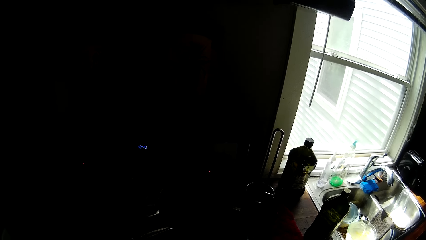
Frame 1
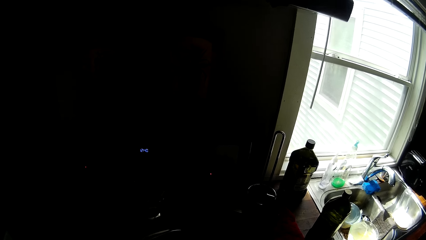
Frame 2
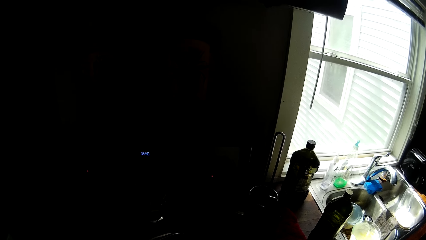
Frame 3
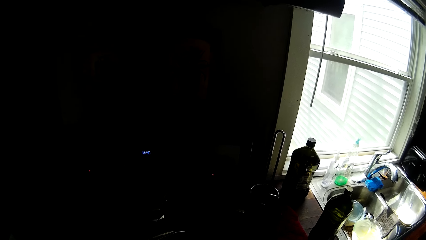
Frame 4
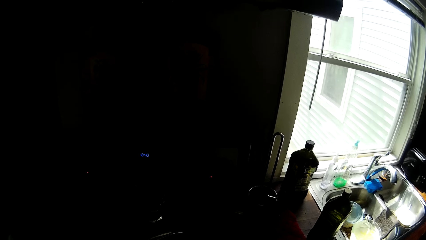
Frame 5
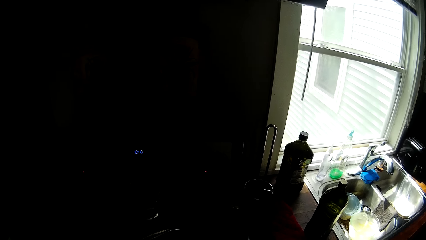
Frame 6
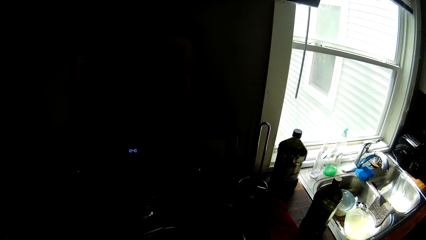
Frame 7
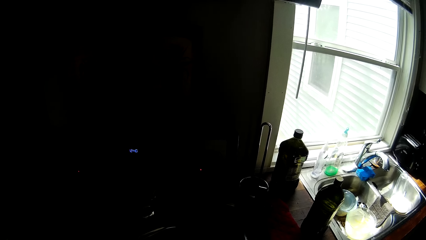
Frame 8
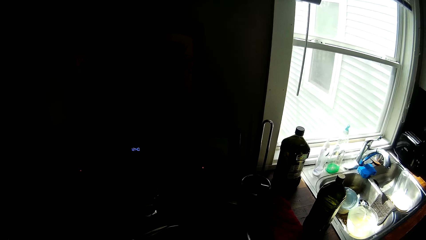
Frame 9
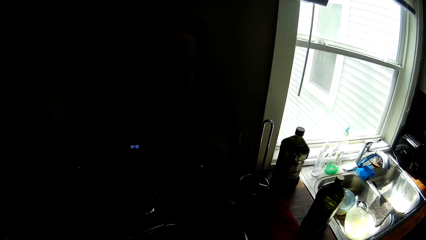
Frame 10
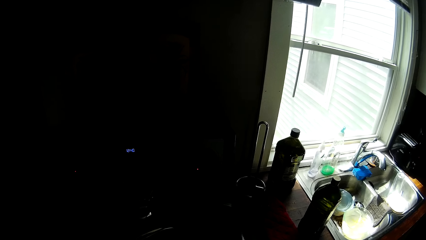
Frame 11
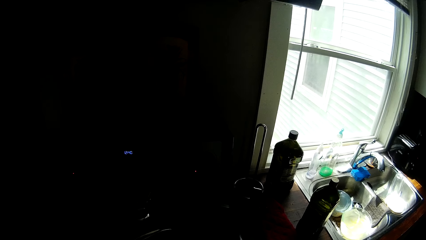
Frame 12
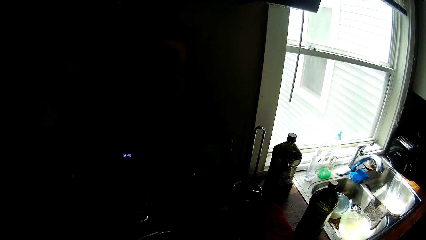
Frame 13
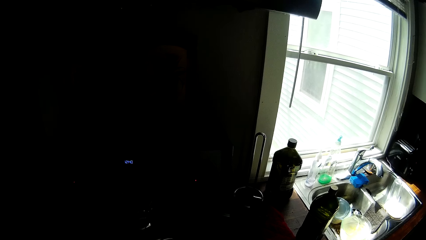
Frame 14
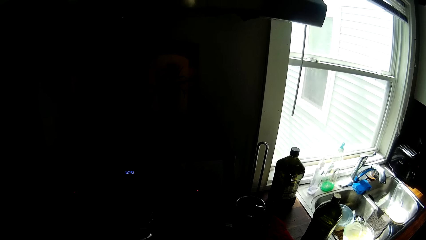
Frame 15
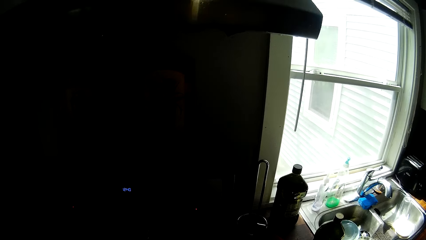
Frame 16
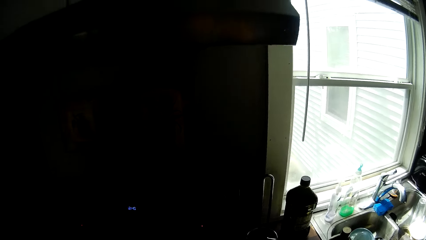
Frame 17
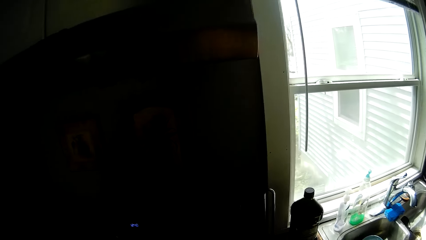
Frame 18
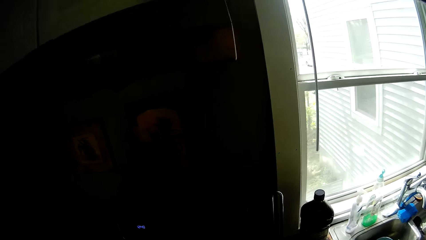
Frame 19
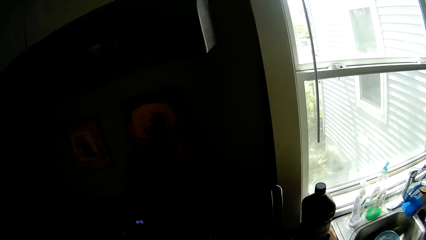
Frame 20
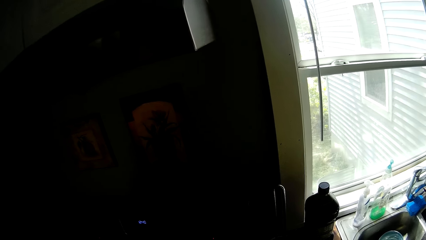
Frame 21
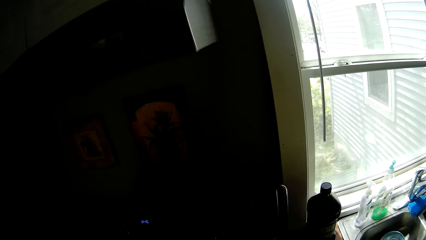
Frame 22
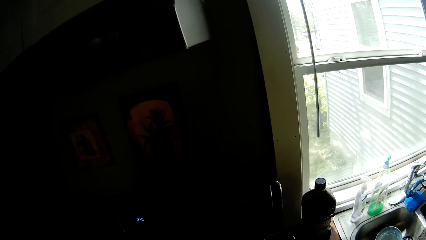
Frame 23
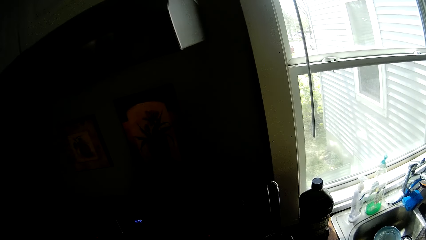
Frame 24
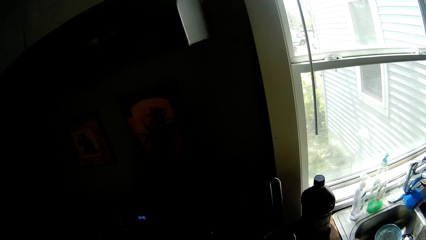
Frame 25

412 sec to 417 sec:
The camera wearer scrapes a pot on the cooker with the spoon.

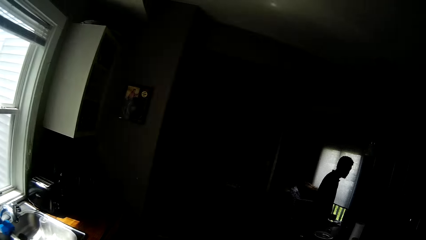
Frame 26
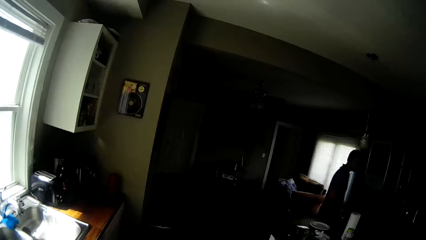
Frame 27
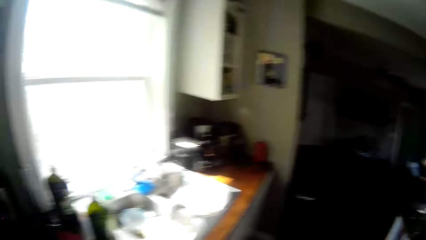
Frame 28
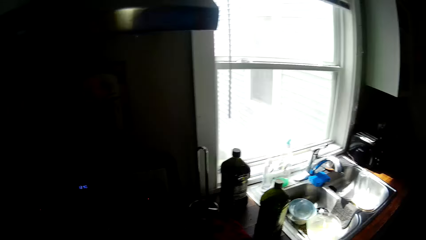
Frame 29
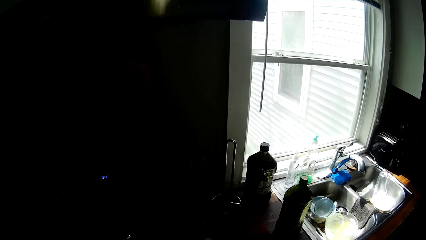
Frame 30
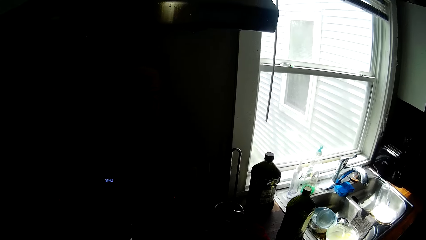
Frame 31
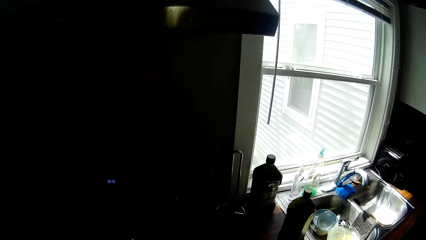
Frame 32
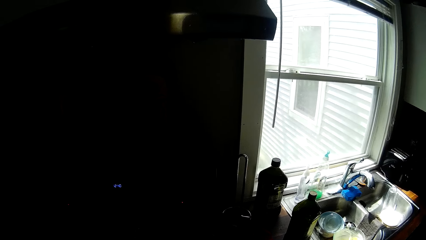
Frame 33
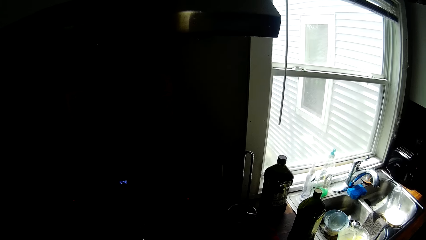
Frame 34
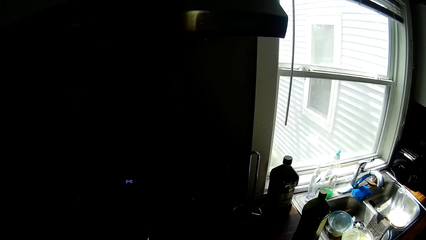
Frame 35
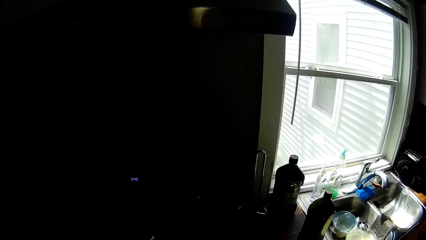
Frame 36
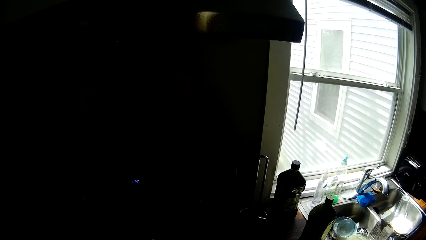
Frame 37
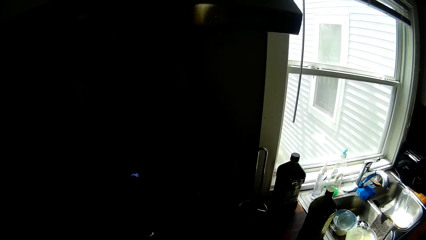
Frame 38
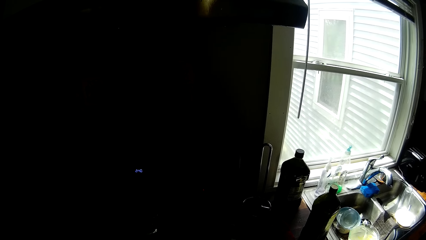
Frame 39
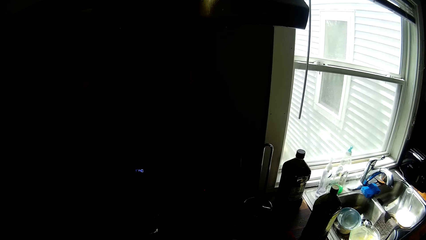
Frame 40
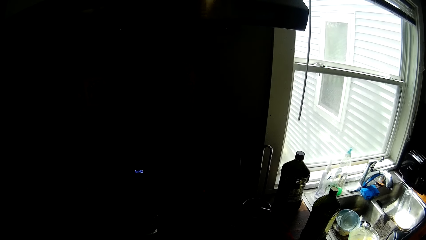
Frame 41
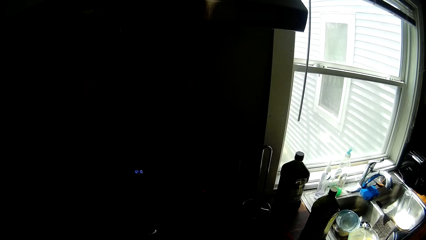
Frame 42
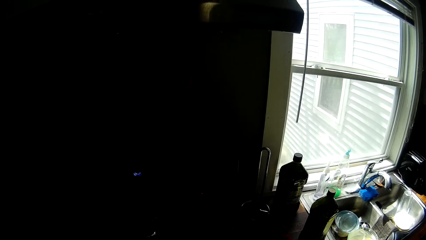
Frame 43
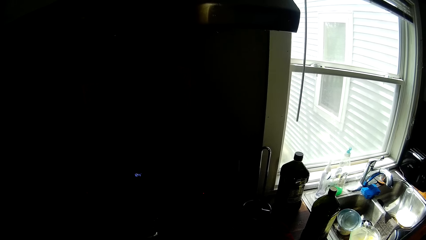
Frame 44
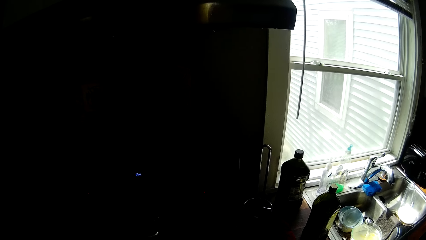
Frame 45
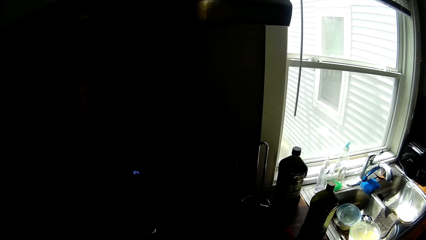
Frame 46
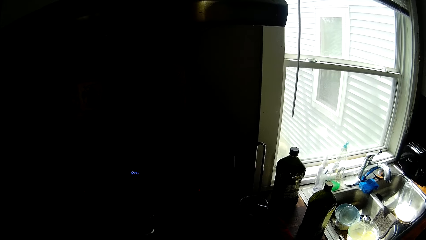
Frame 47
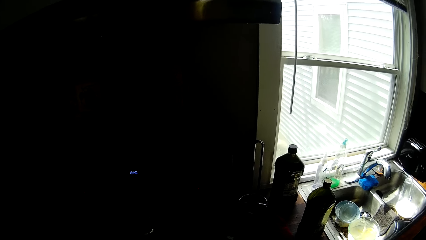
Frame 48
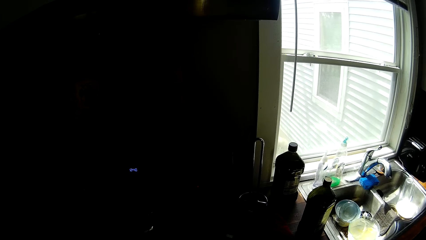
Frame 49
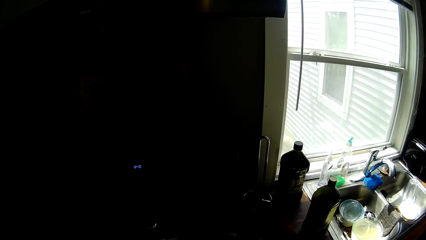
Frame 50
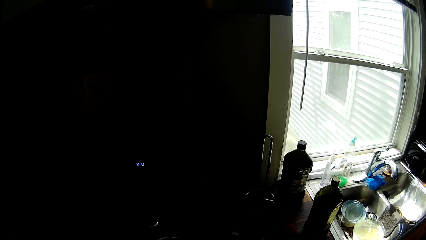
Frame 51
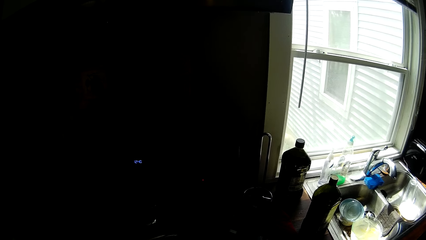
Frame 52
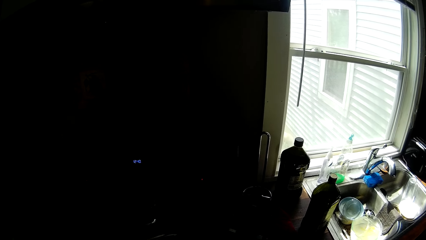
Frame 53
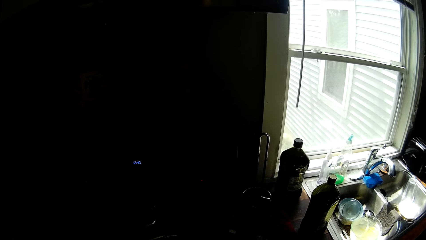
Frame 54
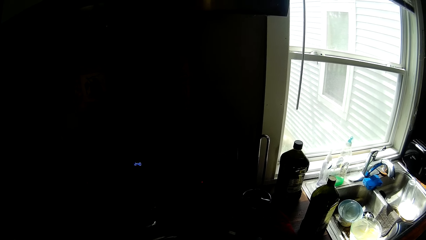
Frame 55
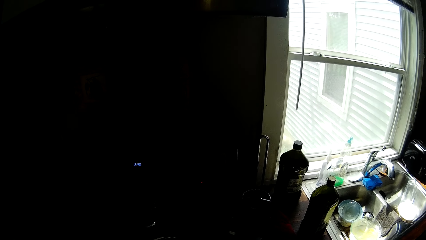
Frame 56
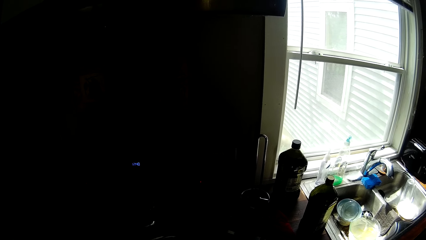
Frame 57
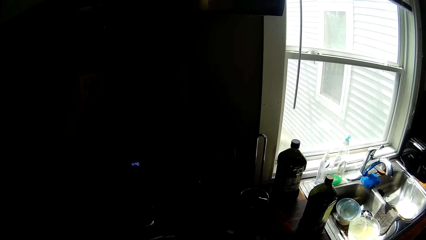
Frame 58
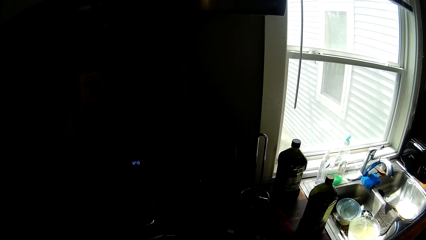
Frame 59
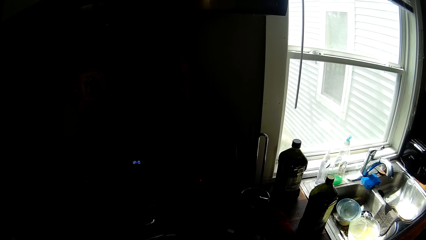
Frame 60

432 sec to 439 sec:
The camera wearer talks with a man in the background.

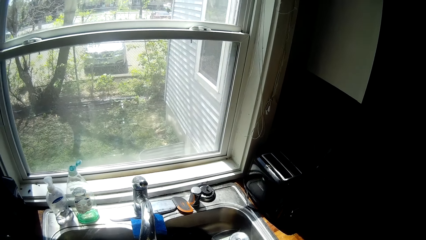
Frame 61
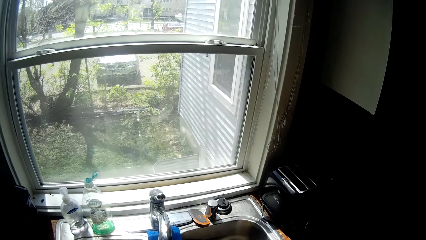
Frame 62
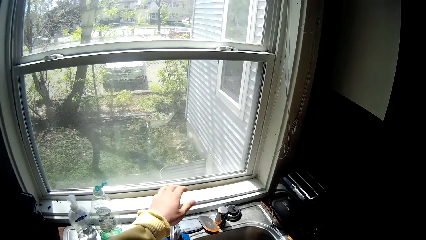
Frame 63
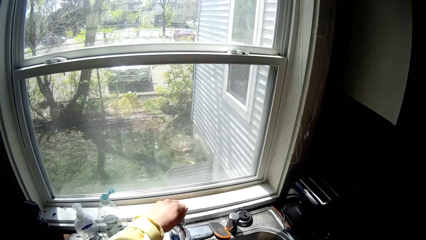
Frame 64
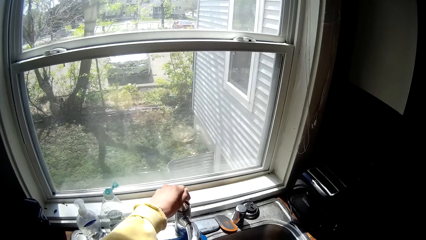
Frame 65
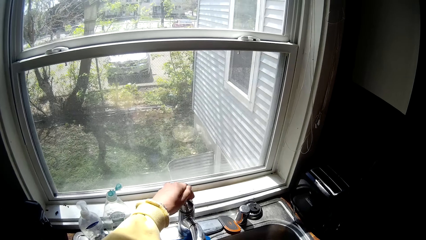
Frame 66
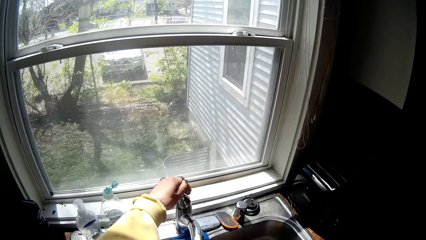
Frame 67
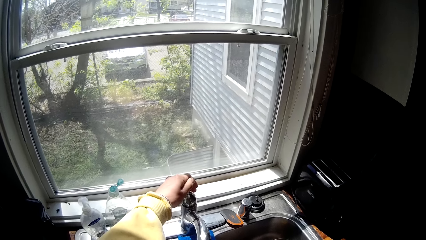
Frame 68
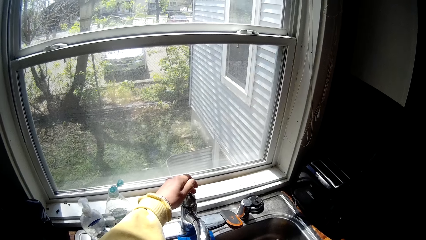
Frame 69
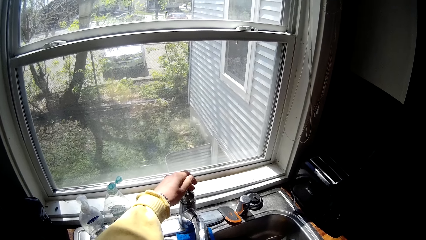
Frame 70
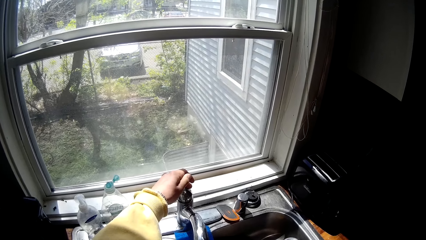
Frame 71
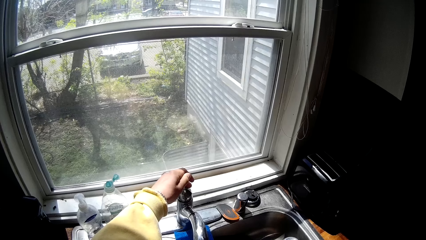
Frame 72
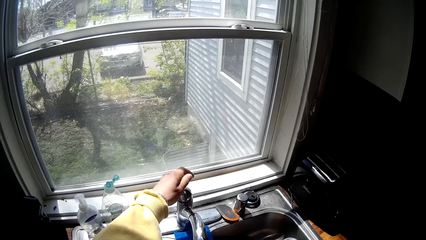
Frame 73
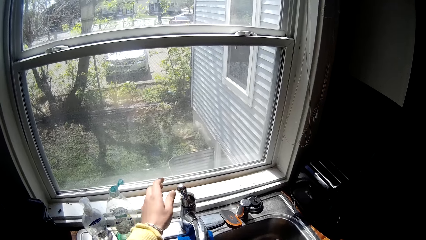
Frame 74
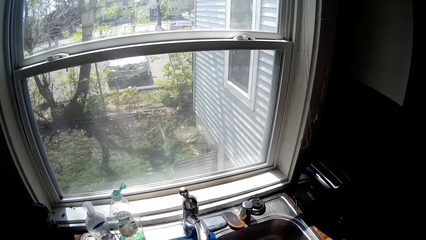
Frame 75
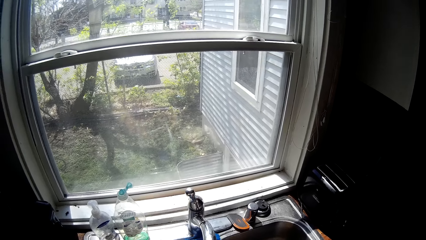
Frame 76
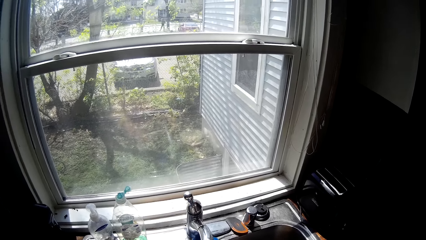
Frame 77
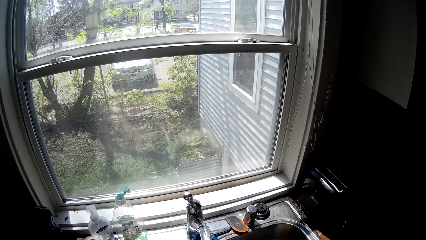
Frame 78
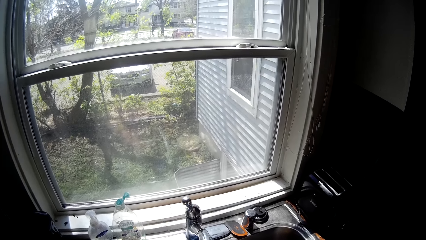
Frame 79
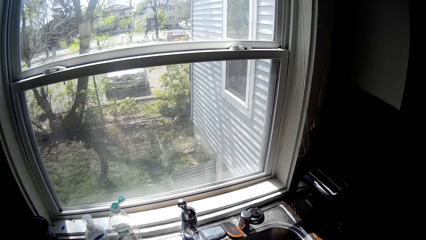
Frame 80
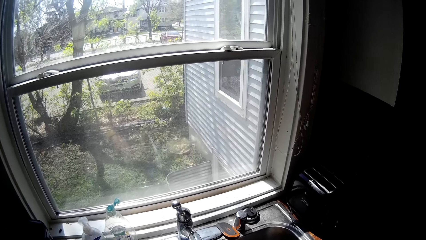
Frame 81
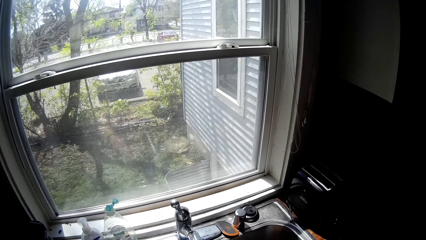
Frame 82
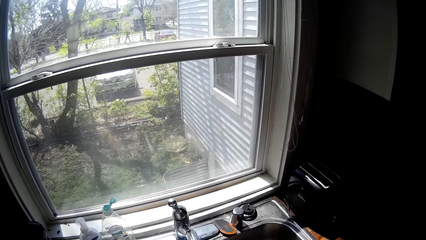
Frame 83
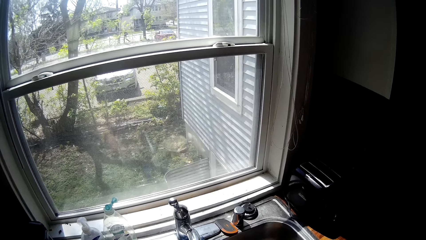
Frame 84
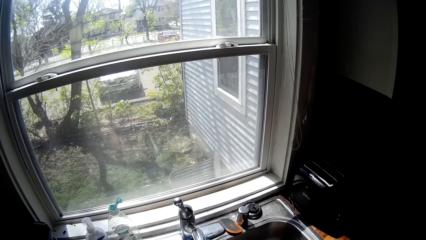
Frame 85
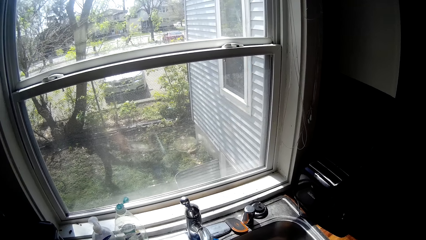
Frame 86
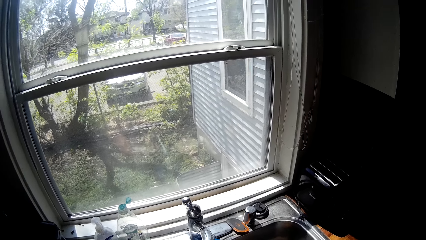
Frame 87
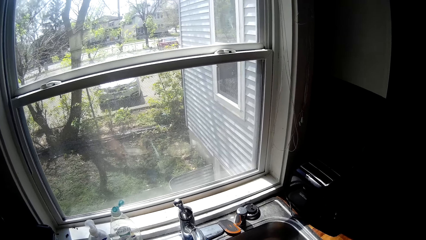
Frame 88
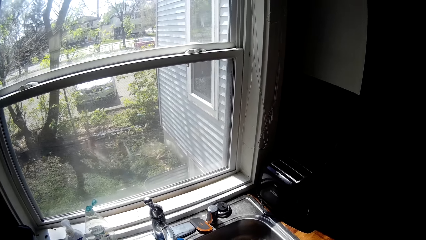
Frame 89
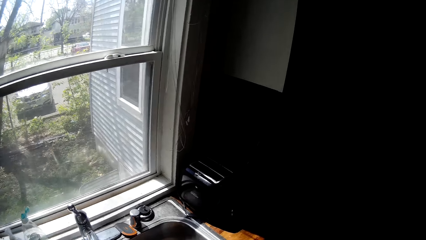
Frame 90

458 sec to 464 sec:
The camera wearer turns on the sink tap with his left hand.
